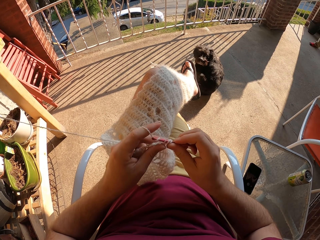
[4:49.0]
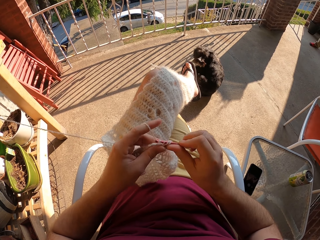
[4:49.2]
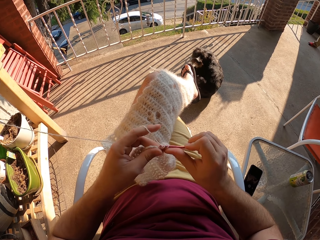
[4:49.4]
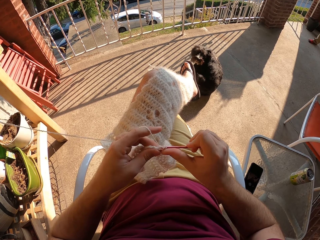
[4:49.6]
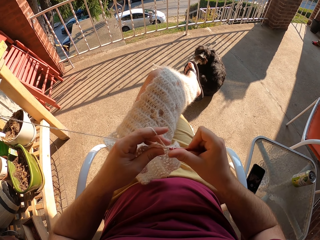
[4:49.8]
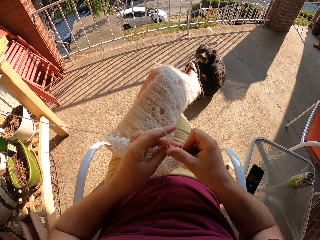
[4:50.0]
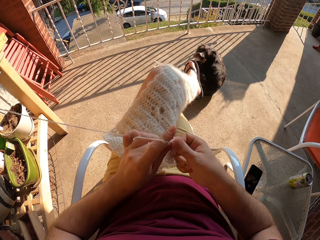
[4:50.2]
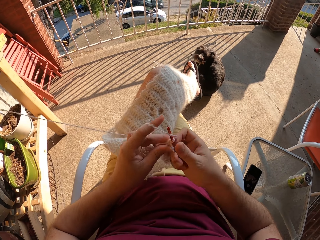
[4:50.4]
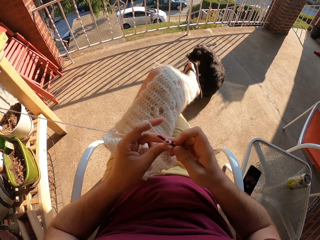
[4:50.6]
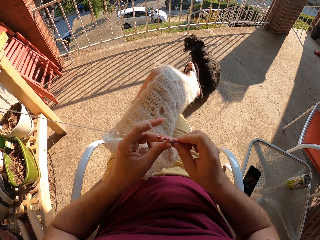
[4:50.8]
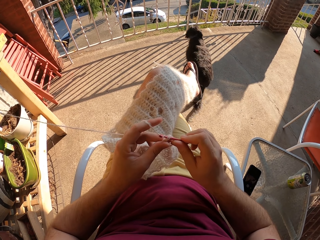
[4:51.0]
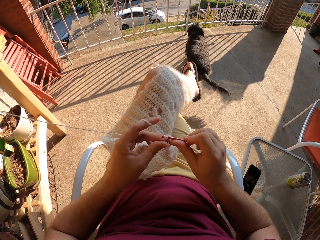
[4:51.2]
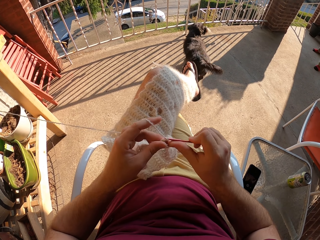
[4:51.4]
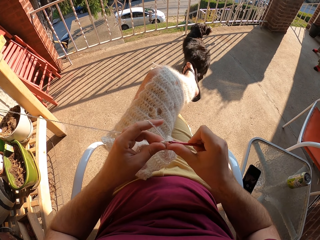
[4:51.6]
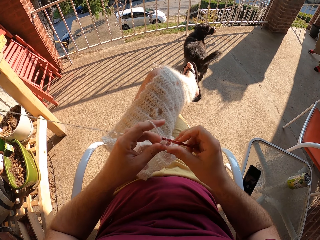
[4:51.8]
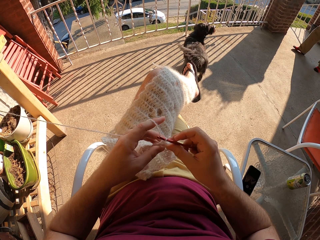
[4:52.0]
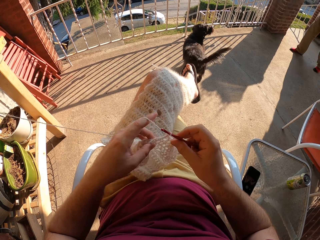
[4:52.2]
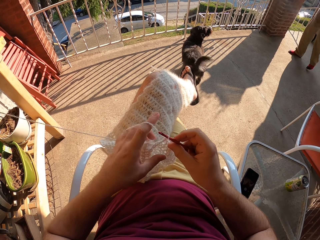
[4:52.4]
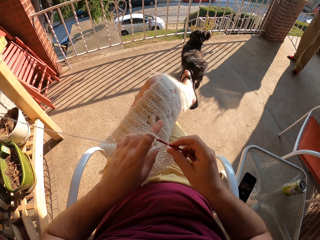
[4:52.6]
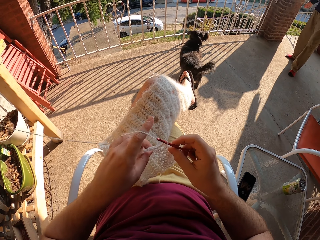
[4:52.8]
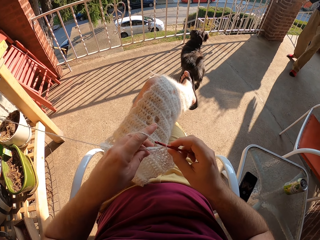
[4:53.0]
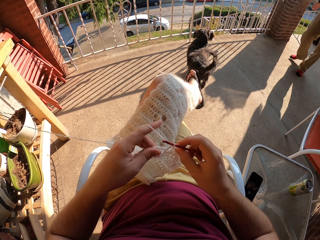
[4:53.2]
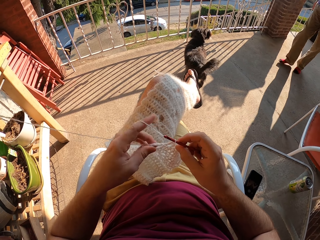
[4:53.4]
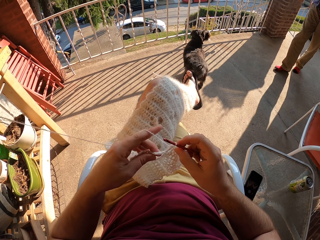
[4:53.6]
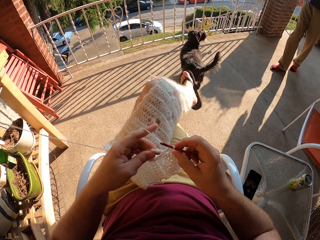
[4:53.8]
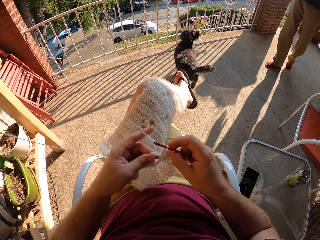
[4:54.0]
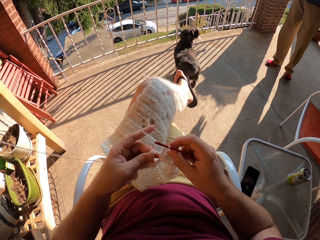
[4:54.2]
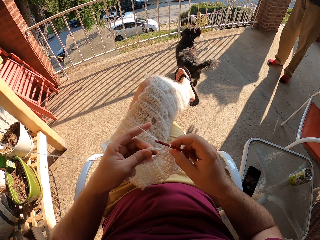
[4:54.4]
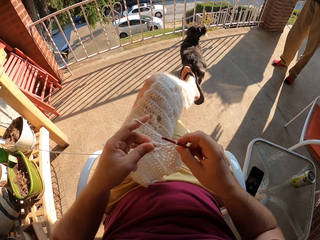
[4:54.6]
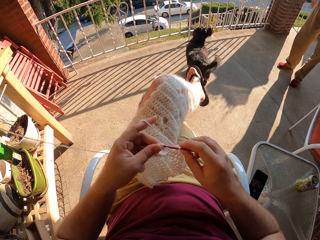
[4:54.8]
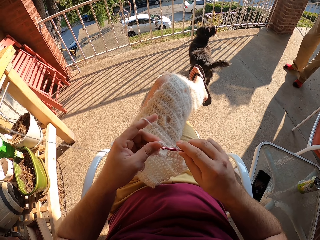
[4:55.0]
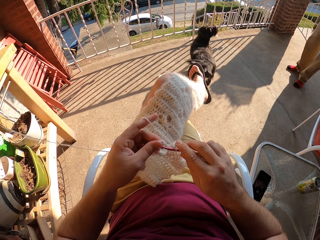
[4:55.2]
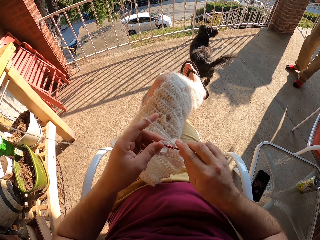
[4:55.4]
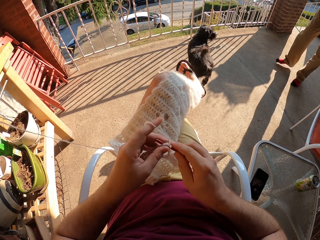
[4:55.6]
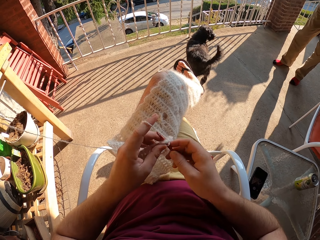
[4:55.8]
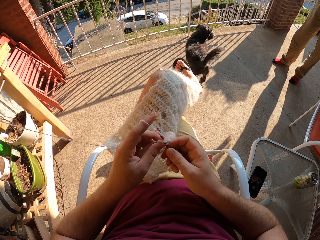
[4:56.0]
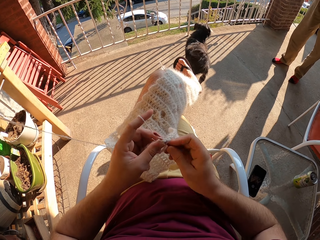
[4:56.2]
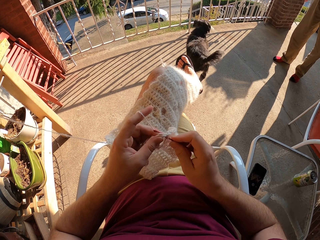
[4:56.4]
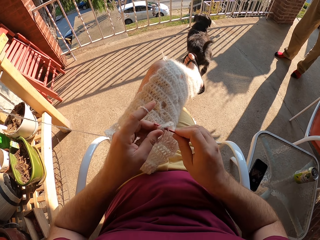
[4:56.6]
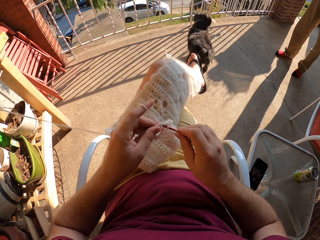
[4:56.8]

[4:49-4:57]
The camera wearer moves in the compound.

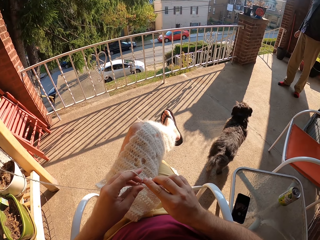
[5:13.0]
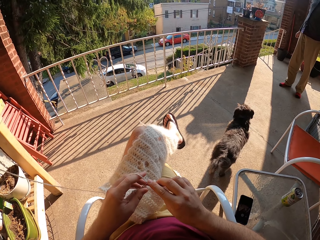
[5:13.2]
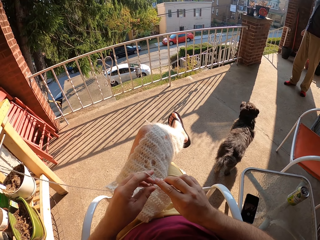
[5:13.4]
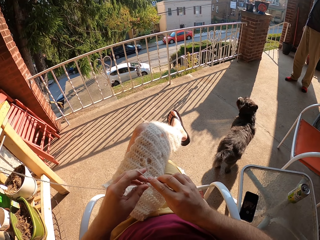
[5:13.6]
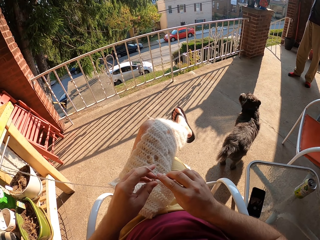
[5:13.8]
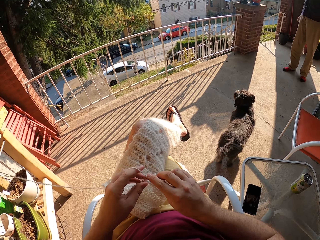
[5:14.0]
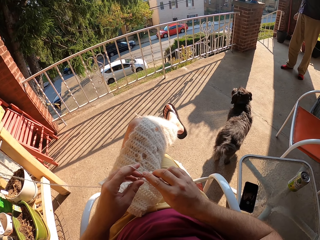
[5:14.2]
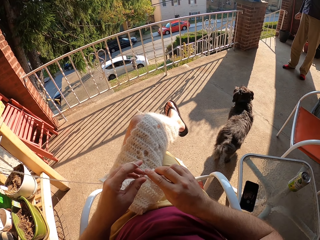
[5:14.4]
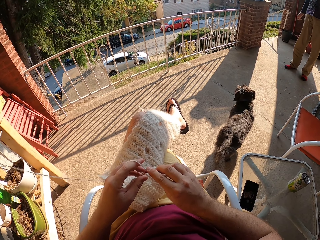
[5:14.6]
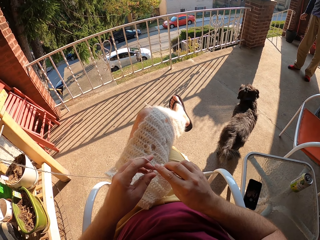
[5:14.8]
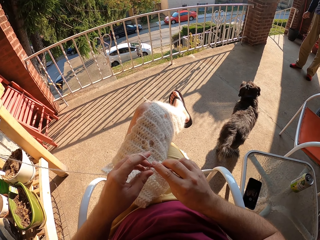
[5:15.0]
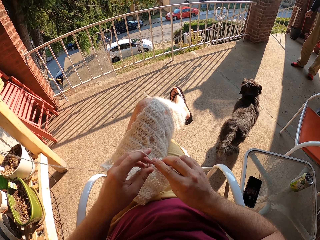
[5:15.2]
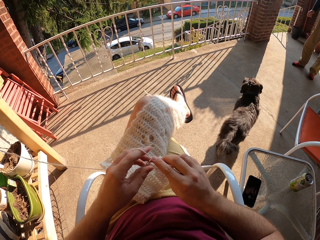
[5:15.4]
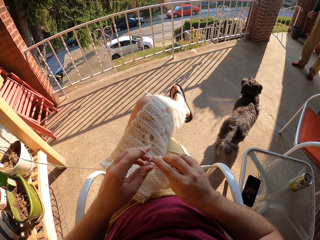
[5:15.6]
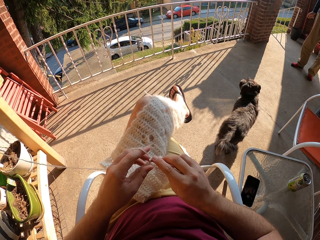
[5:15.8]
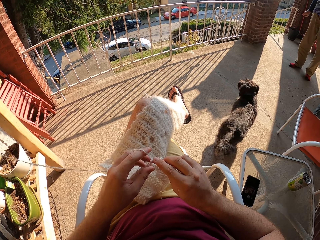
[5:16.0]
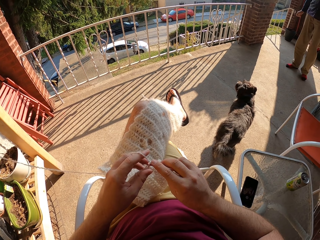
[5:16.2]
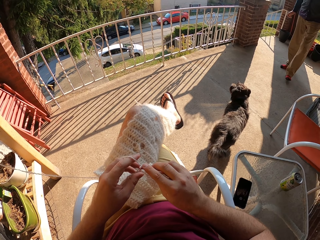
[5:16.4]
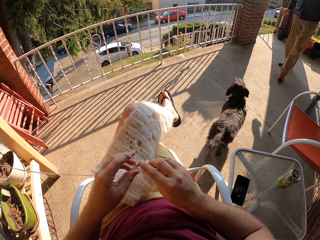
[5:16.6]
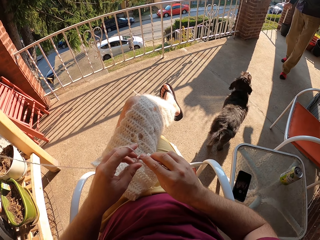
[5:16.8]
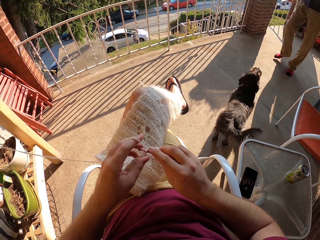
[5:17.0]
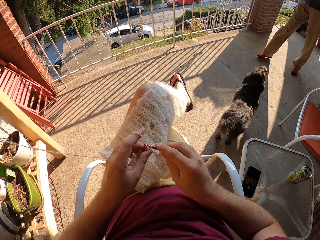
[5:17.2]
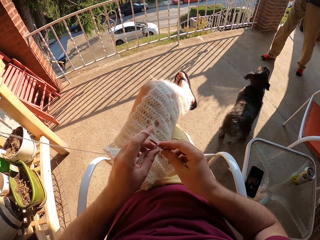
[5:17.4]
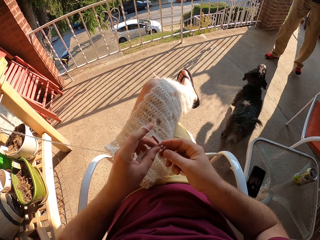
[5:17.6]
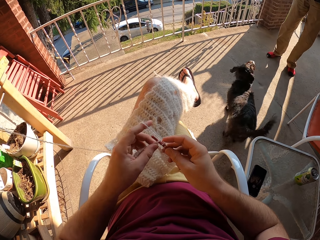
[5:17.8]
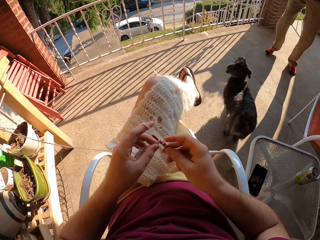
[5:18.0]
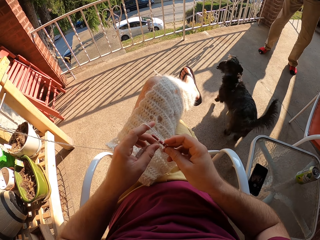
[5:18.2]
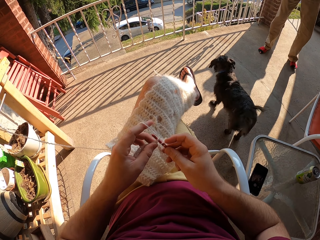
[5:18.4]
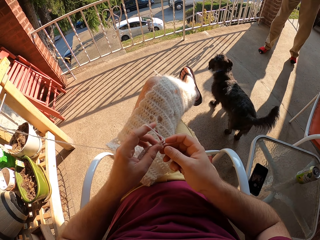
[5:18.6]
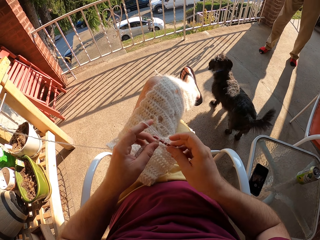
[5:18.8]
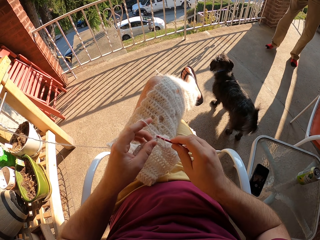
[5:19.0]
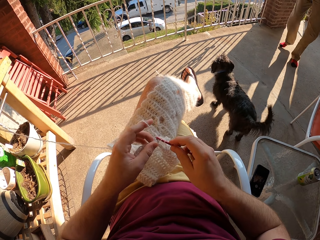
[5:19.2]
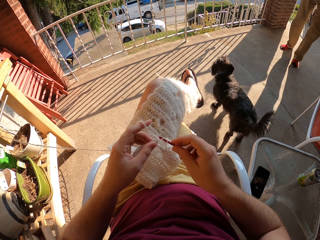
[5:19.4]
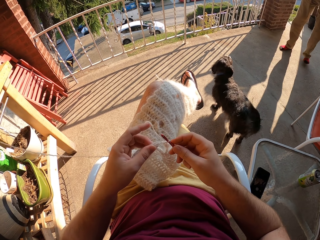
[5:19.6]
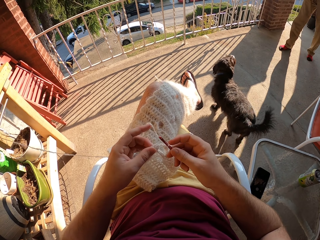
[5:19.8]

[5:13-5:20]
A person moves in the compound.

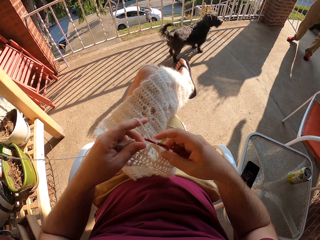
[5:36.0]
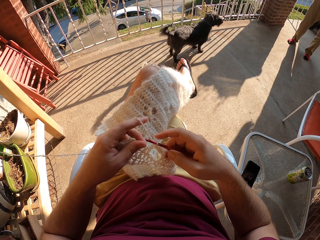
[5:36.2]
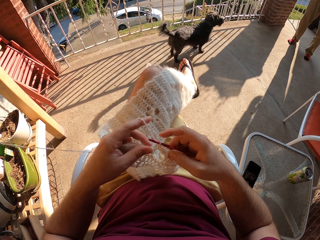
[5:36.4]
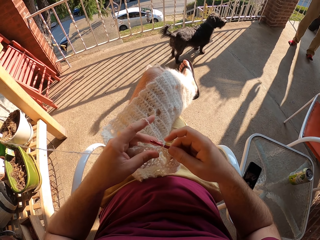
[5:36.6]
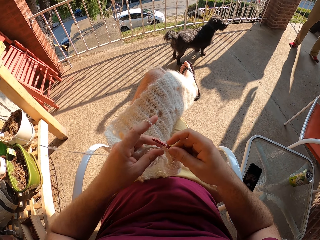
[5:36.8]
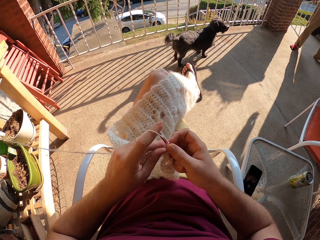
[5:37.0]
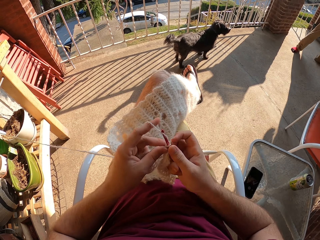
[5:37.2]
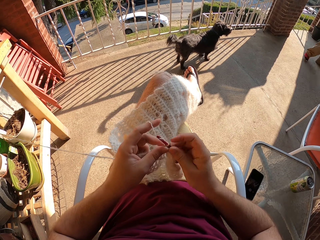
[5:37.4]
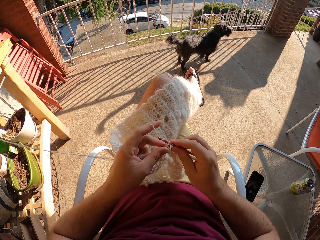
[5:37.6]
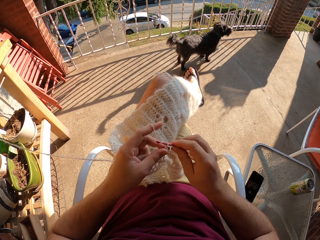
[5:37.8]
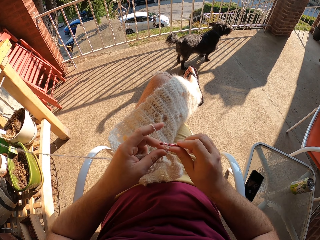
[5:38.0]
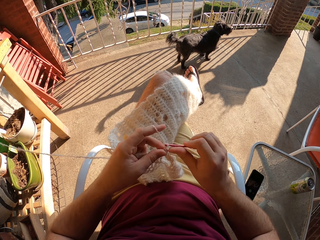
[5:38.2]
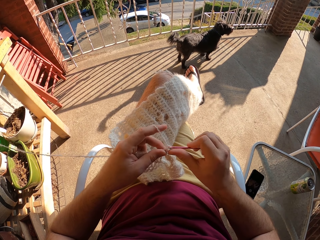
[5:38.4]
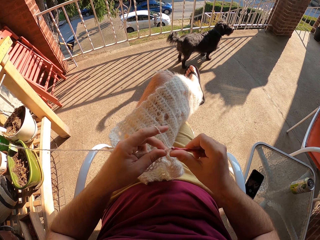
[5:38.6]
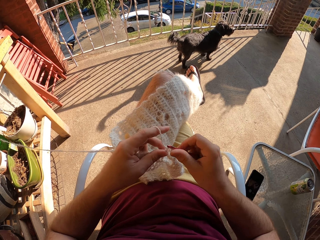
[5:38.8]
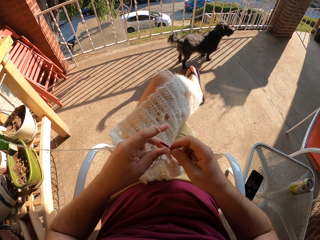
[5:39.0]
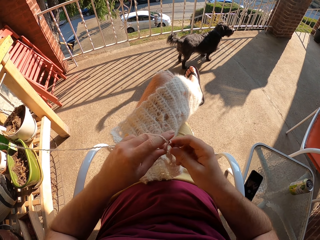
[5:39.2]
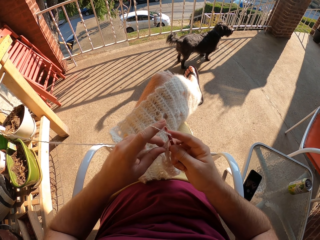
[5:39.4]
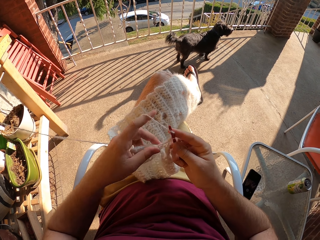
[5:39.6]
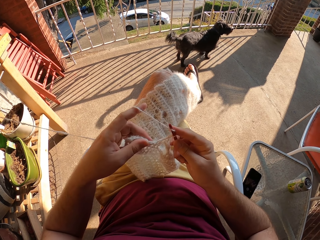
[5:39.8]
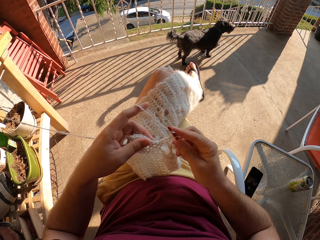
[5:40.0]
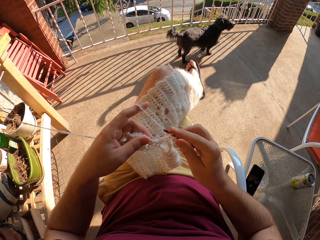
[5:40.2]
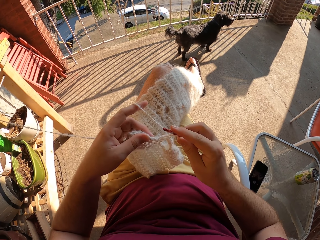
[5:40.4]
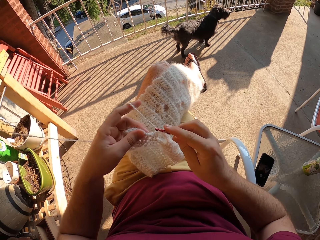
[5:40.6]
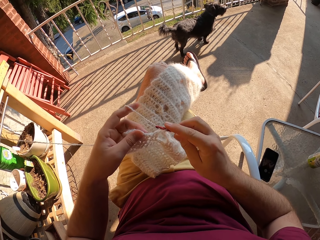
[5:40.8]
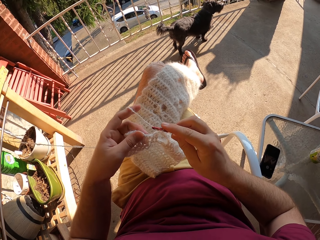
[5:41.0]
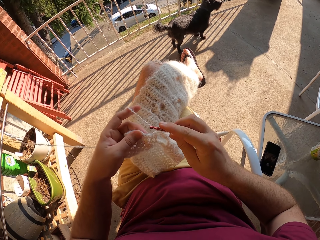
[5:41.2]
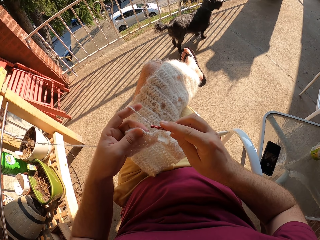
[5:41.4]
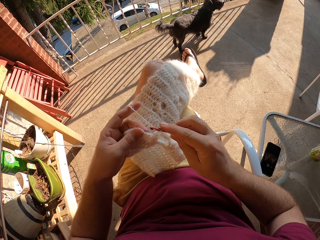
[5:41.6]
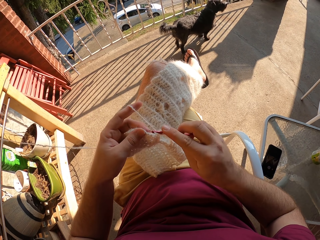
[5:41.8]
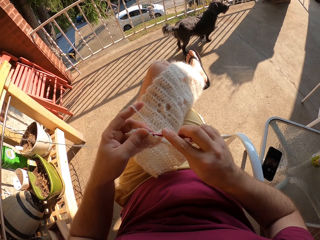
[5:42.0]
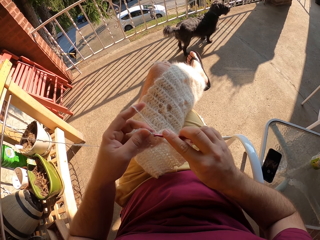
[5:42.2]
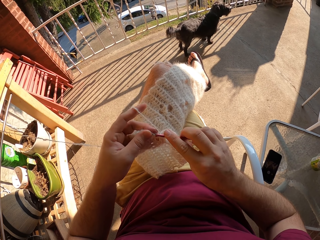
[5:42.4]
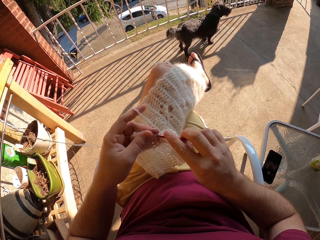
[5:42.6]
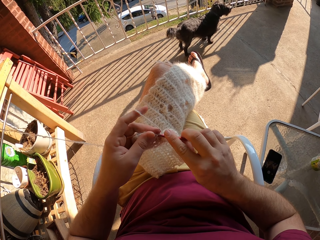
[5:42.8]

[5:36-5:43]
A person walks in the compound.
